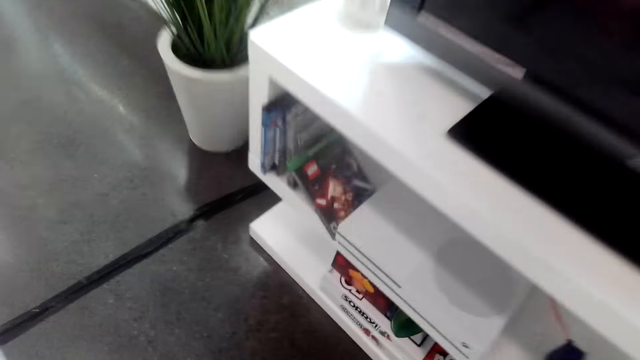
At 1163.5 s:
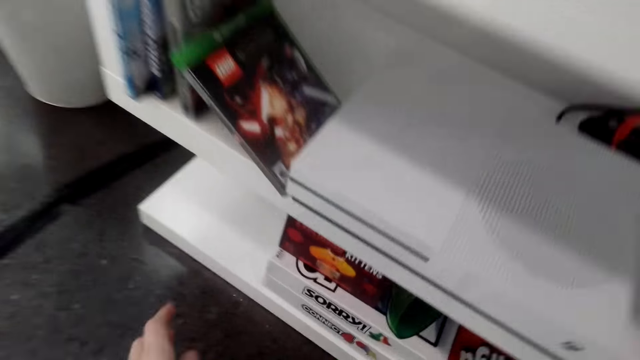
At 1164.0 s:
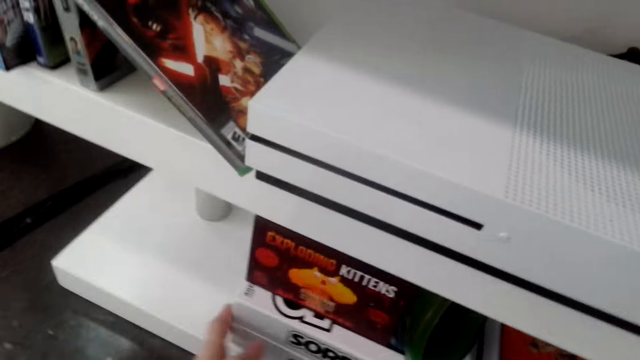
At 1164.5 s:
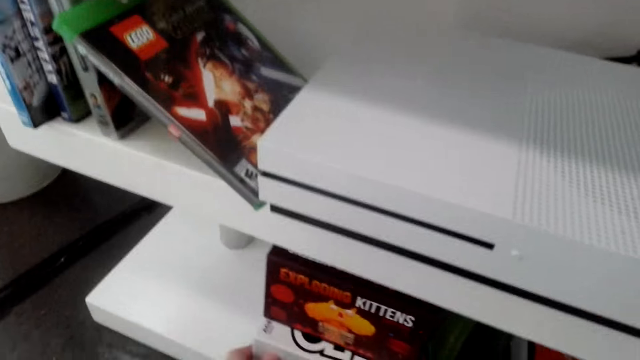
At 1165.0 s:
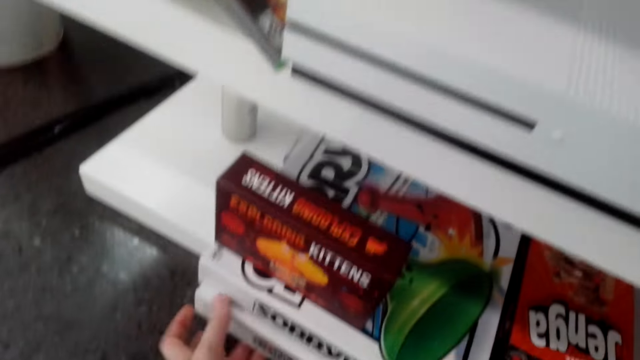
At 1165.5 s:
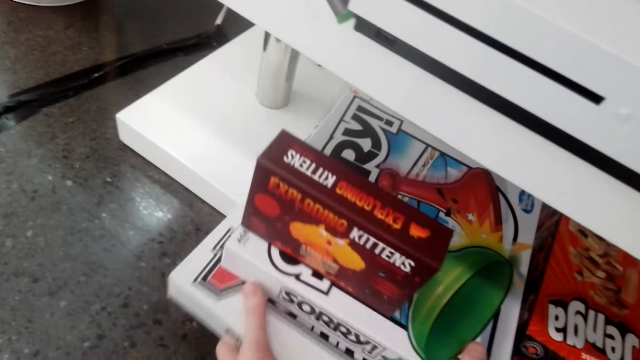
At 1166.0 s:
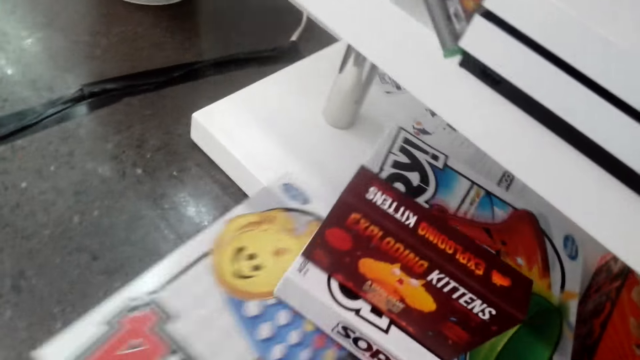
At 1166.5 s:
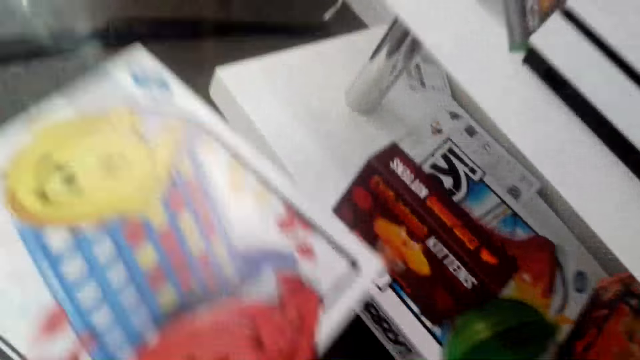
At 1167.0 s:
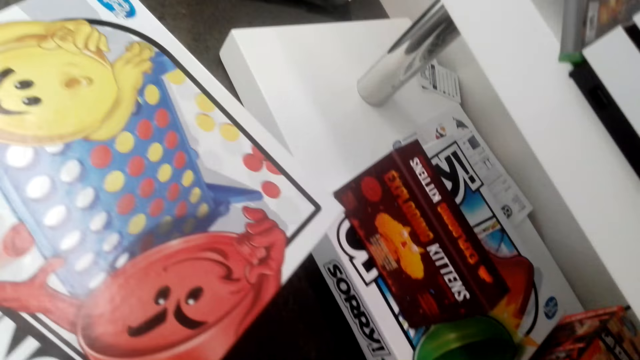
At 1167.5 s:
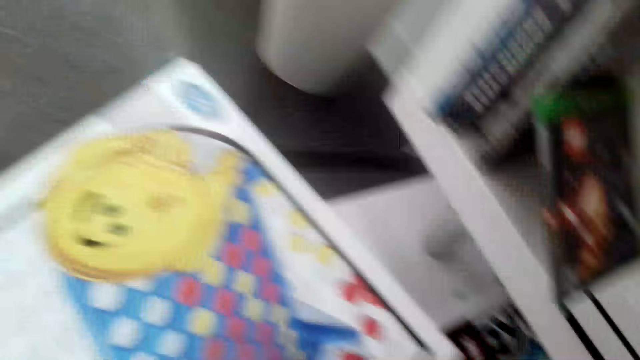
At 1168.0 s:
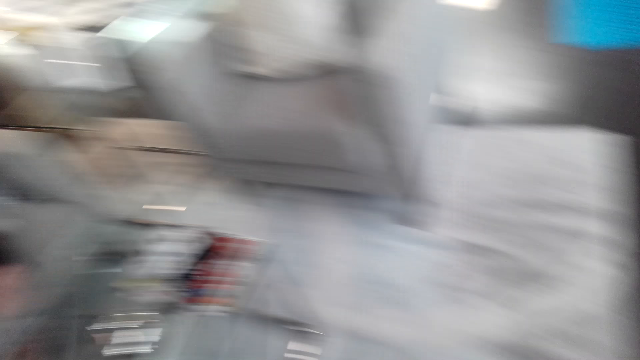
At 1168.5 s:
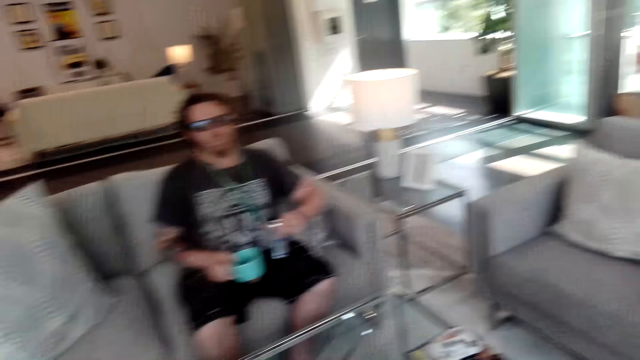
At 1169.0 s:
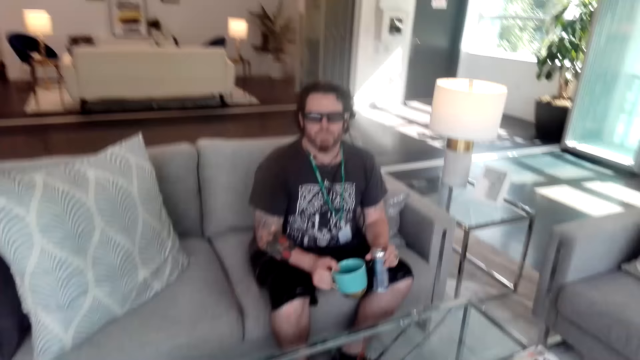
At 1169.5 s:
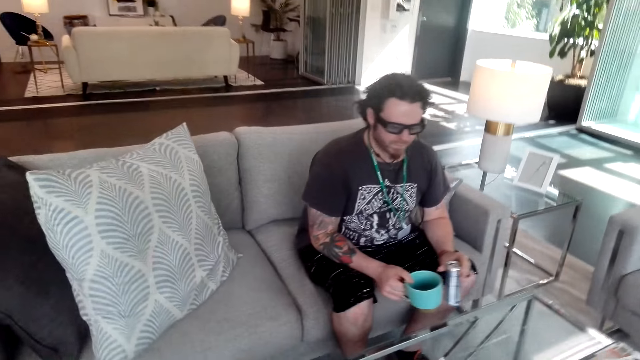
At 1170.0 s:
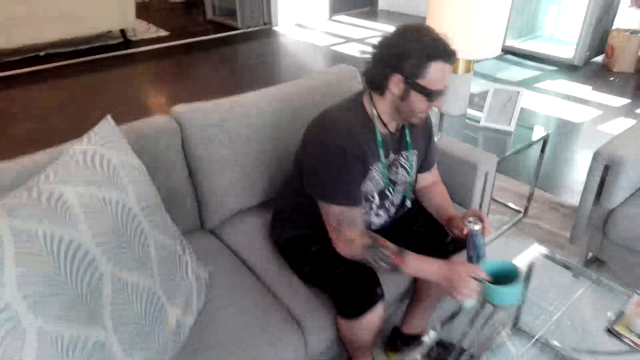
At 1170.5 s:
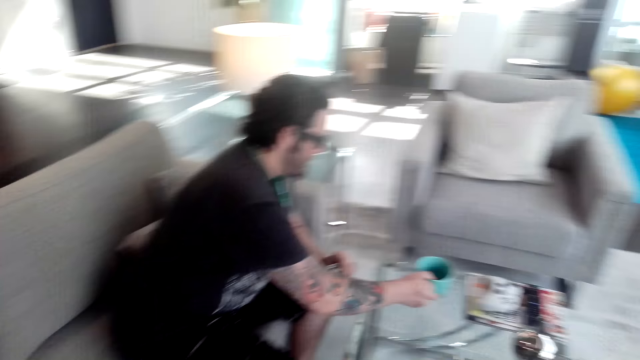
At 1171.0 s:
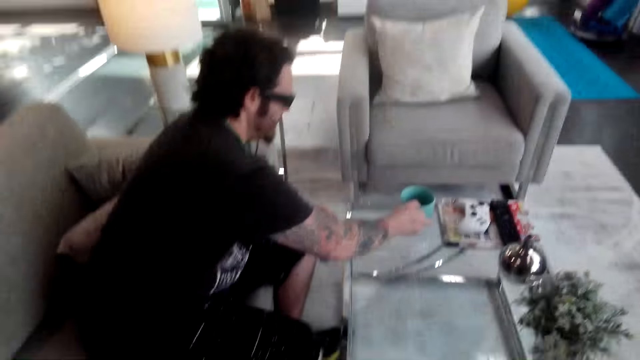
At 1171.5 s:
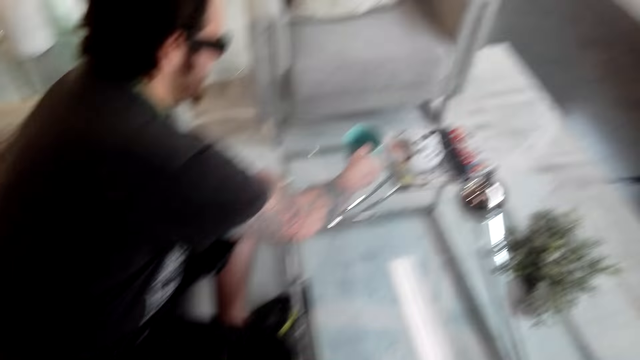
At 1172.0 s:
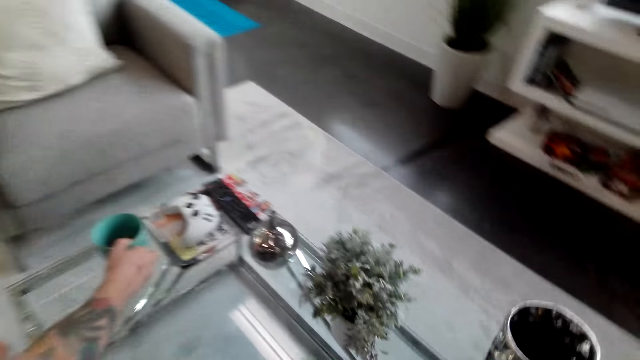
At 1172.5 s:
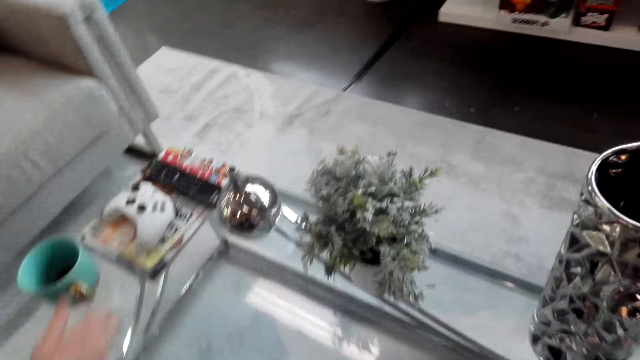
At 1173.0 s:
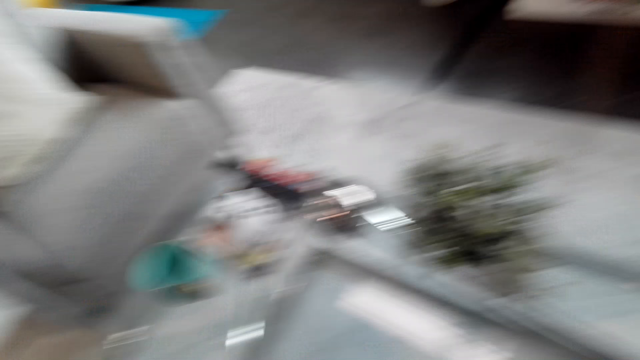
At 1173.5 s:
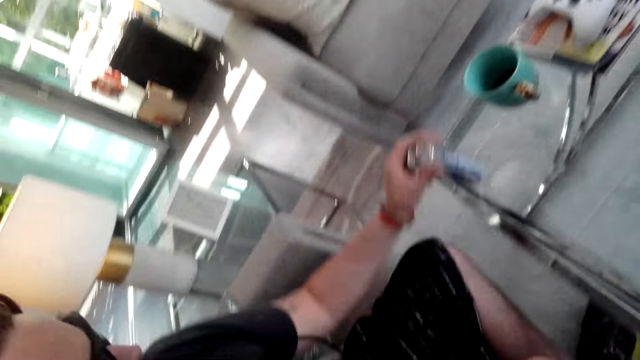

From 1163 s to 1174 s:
The camera wearer converses with a person. They pick up the row bingo board game box on the TV stand. The person takes a console game box from the cabinet. The camera wearer walks around the room. They put a cup on the table.

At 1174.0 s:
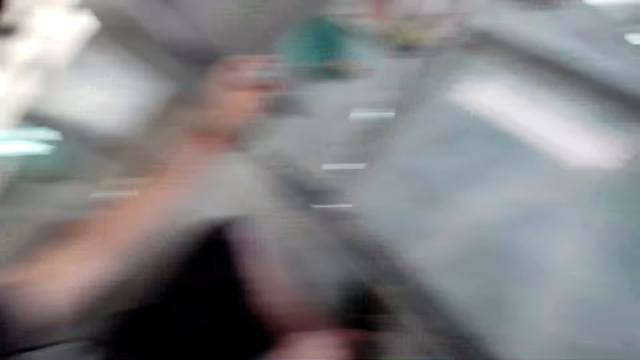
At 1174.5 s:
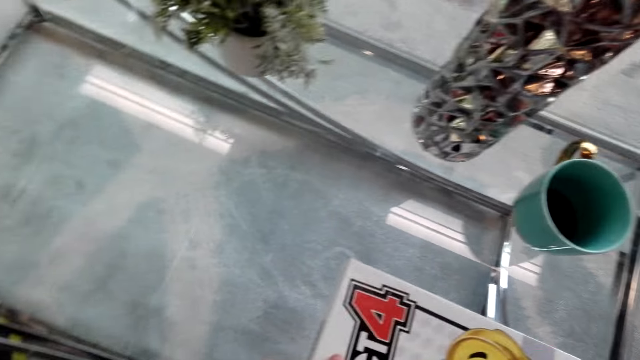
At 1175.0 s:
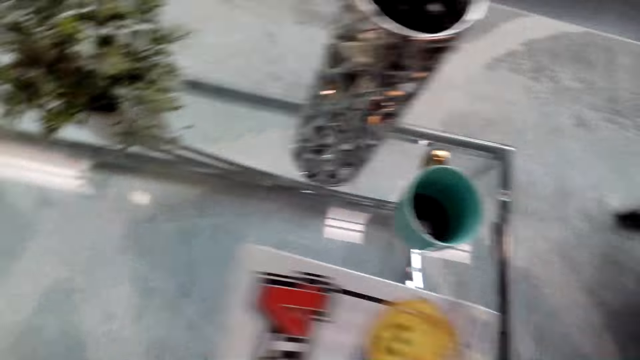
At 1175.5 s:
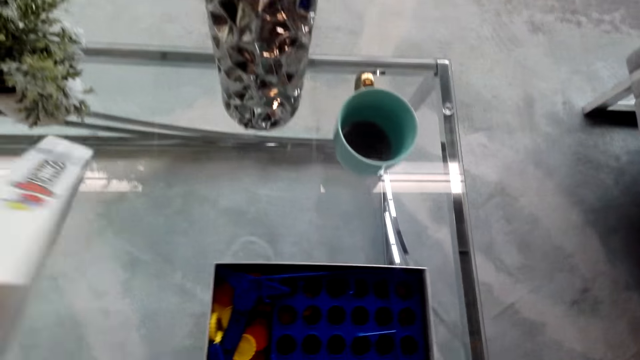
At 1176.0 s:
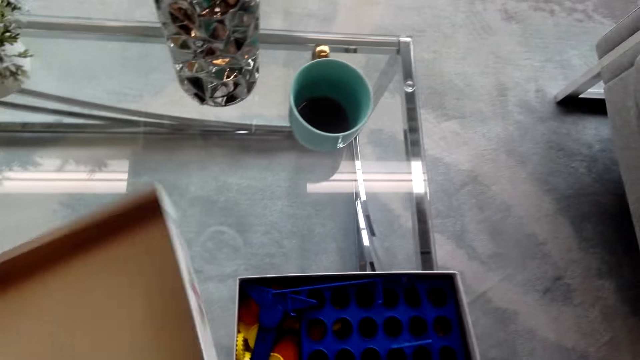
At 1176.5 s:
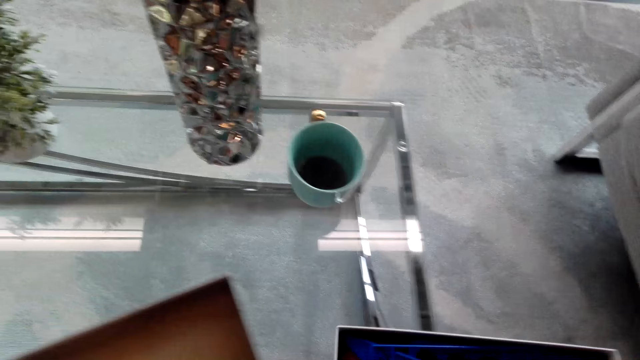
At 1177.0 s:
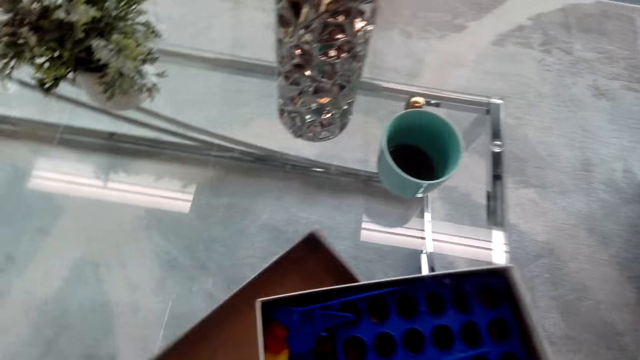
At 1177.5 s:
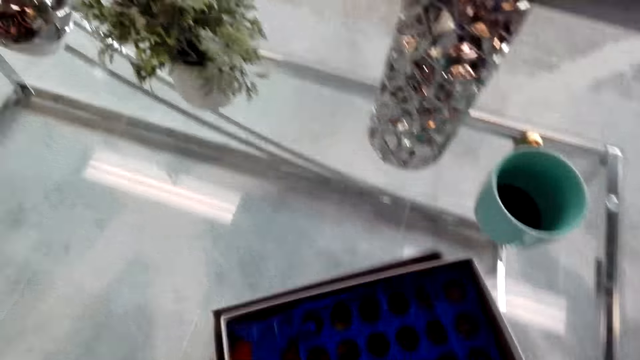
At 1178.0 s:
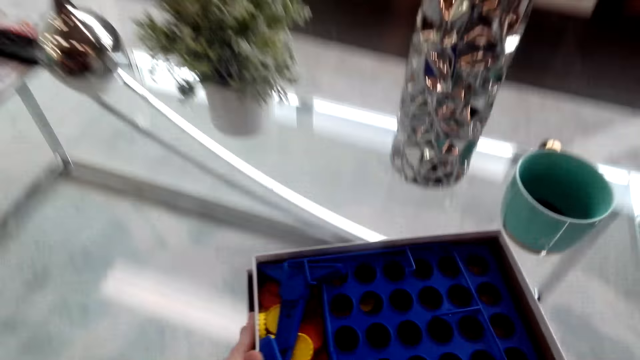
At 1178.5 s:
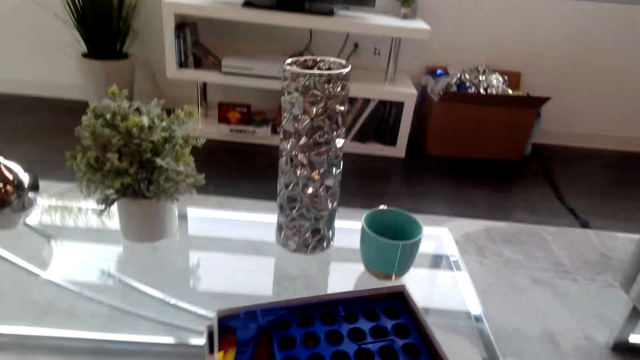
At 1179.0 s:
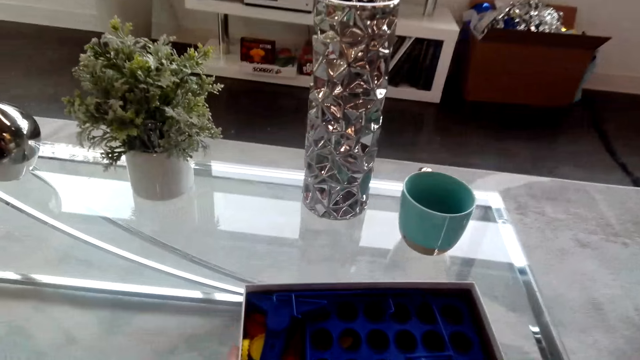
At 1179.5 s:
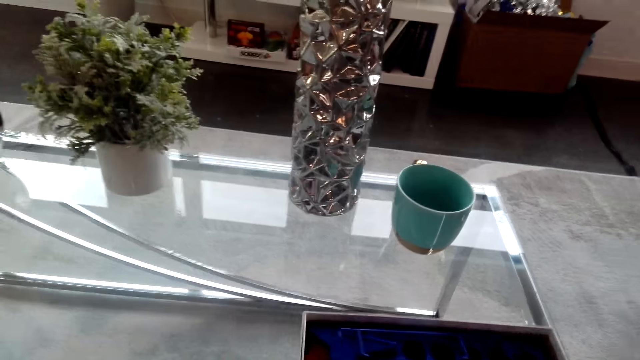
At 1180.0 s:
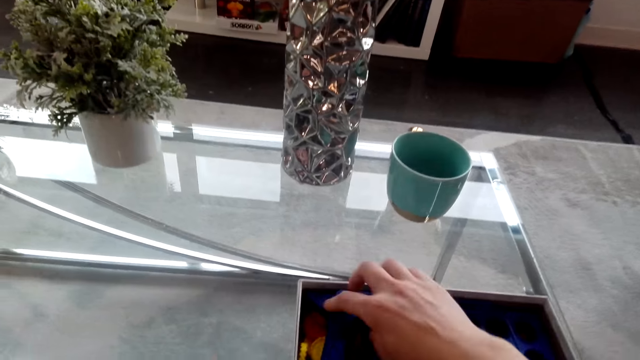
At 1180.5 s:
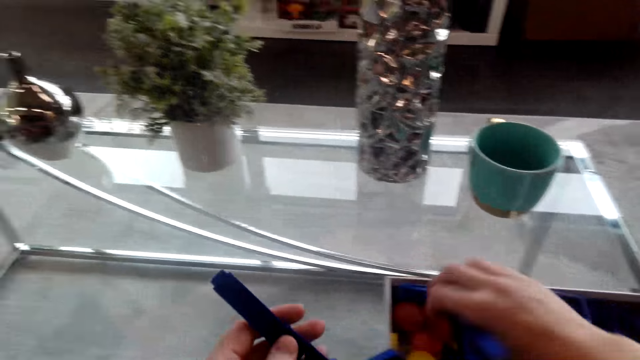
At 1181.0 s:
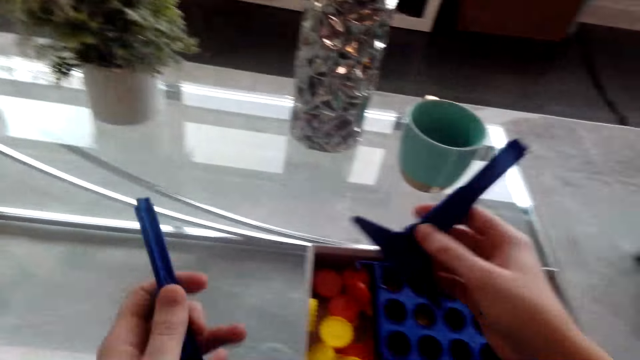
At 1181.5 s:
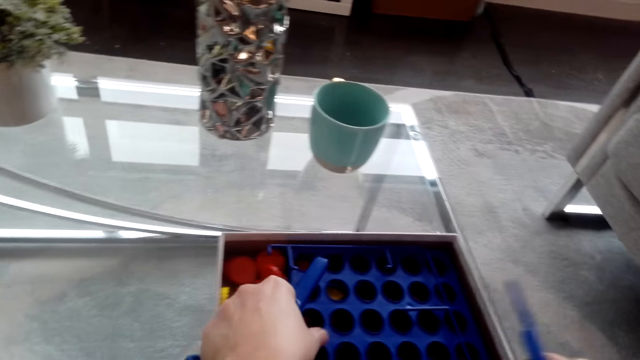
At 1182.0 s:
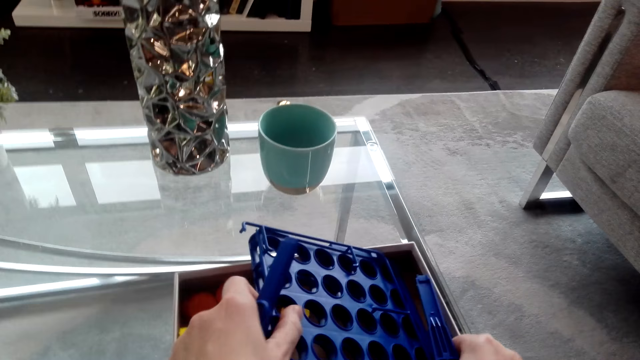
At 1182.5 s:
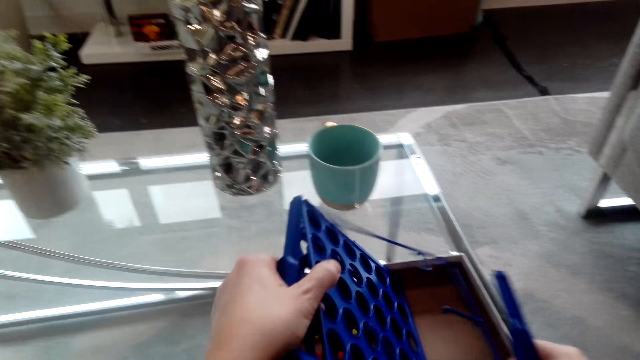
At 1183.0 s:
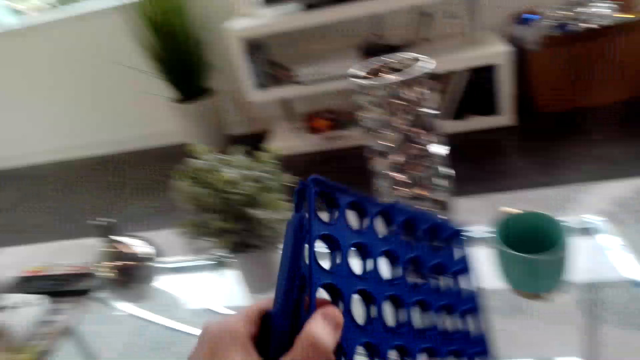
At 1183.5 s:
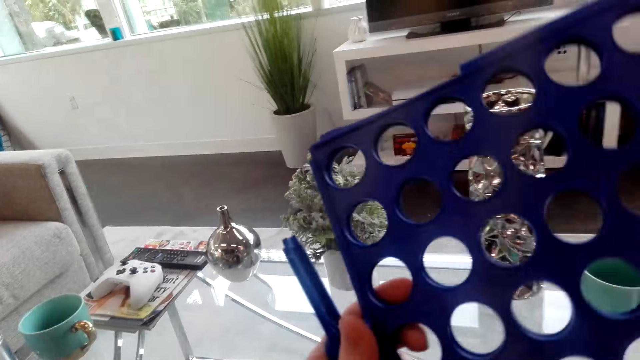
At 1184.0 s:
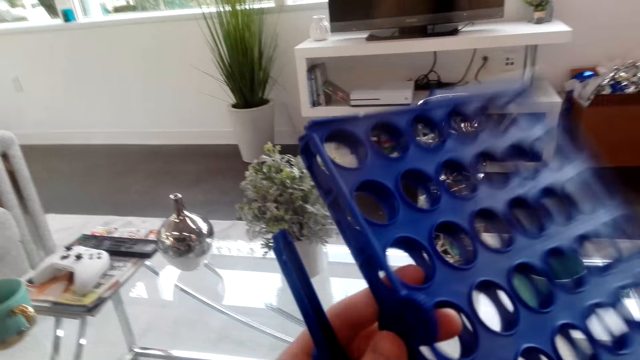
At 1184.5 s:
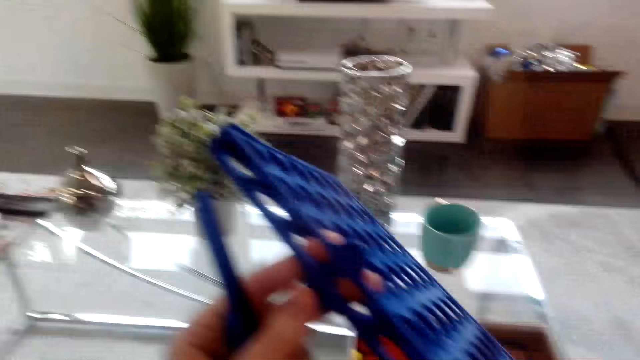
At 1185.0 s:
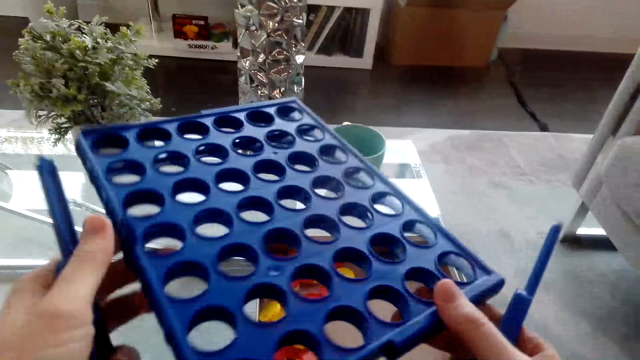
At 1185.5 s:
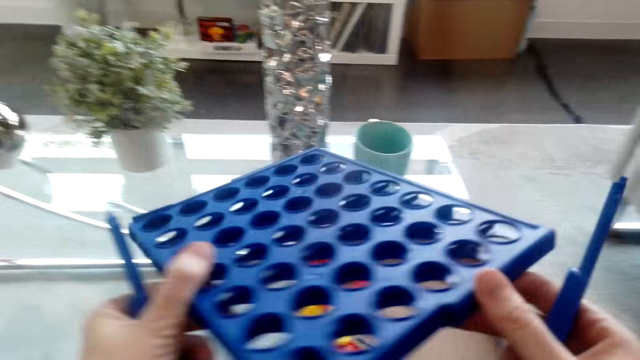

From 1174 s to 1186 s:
The camera wearer opens the bingo board game box. A person puts a console game box on the table. The camera wearer converses with the person. They pick up the bingo board game from the bingo board game box.
